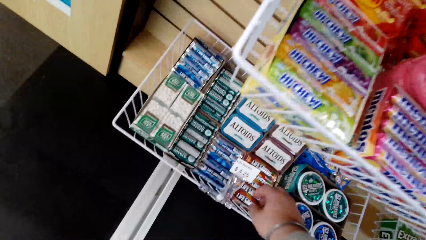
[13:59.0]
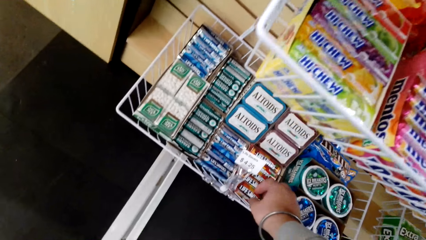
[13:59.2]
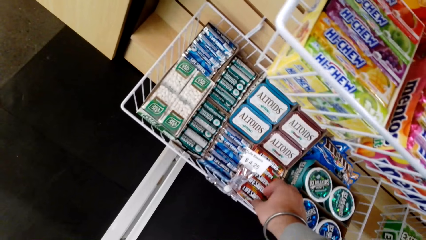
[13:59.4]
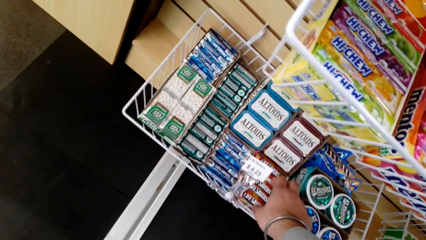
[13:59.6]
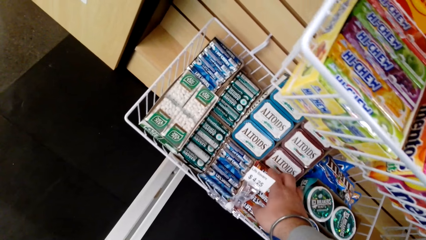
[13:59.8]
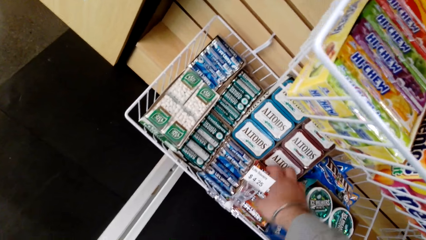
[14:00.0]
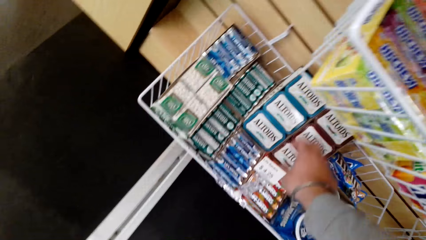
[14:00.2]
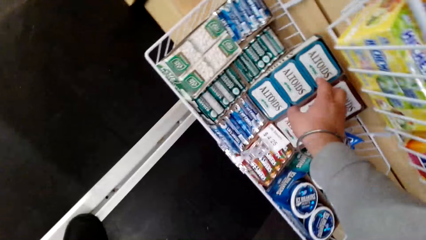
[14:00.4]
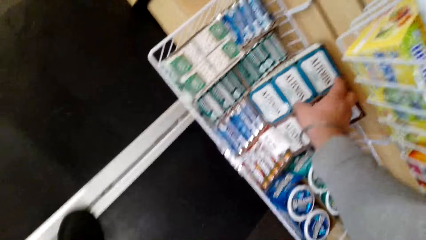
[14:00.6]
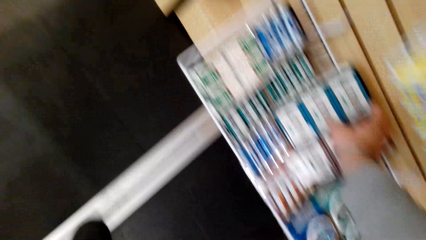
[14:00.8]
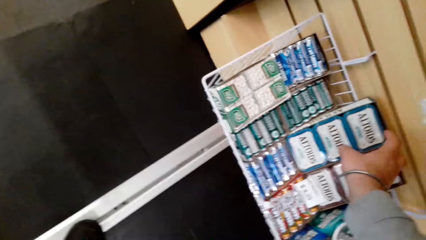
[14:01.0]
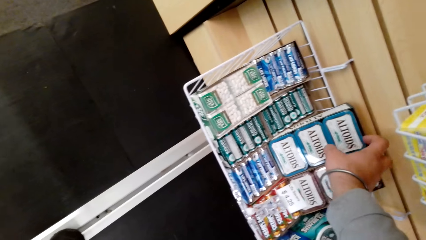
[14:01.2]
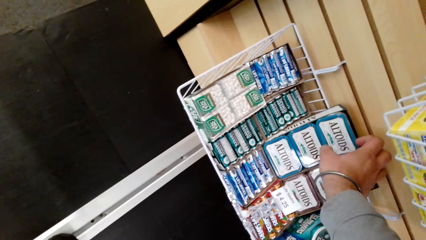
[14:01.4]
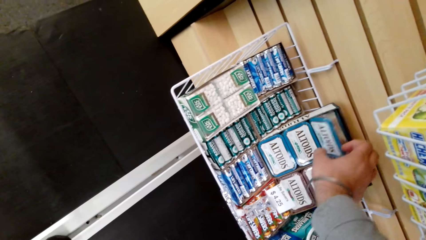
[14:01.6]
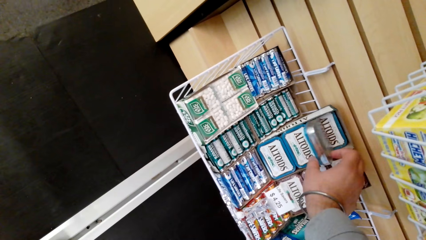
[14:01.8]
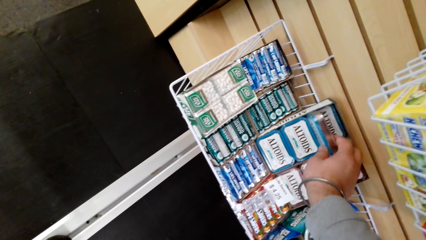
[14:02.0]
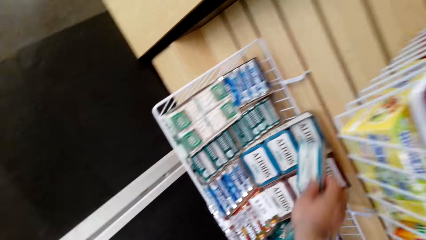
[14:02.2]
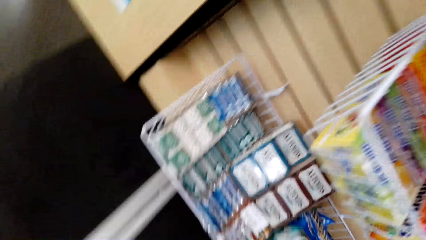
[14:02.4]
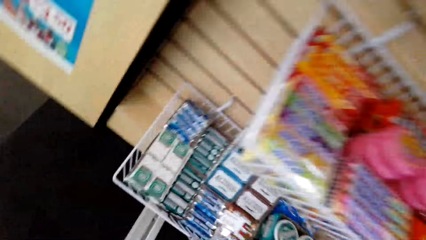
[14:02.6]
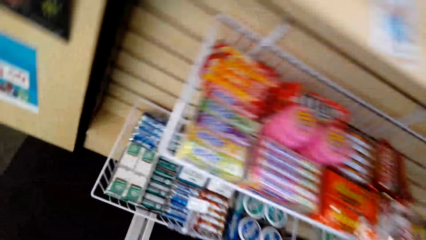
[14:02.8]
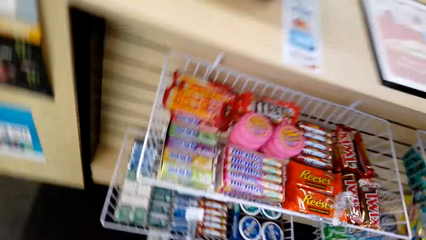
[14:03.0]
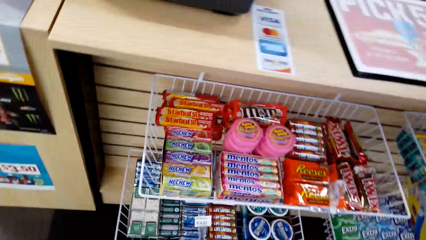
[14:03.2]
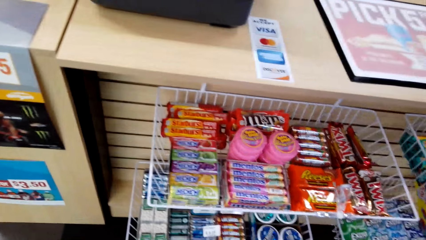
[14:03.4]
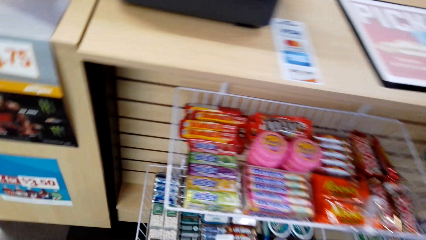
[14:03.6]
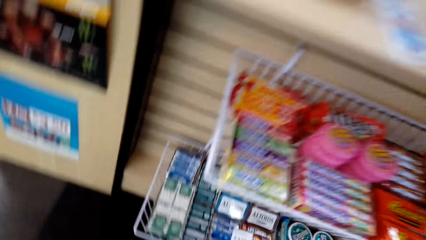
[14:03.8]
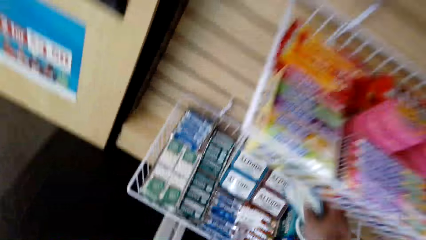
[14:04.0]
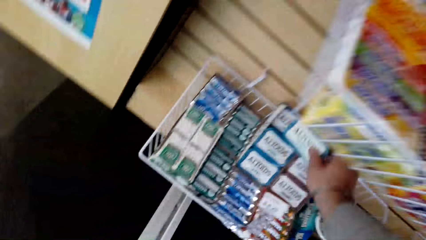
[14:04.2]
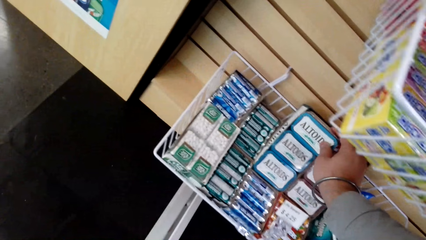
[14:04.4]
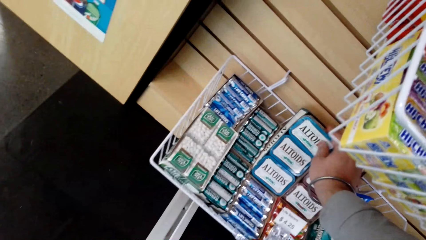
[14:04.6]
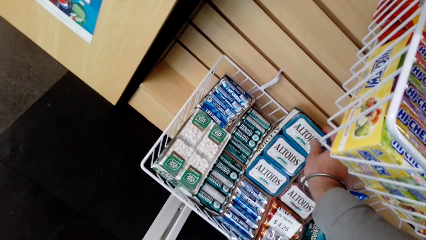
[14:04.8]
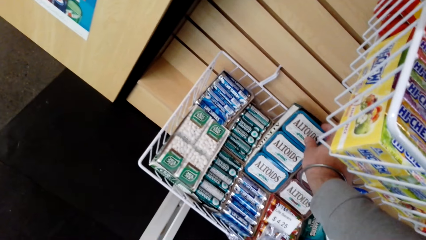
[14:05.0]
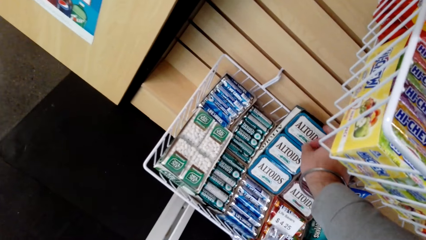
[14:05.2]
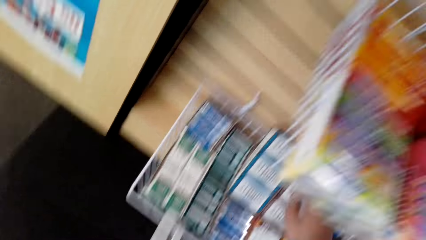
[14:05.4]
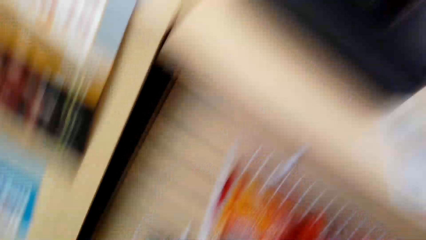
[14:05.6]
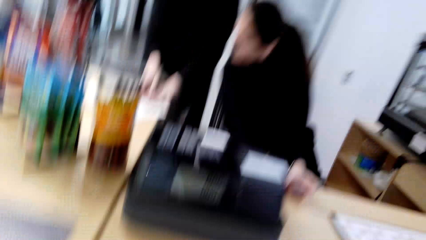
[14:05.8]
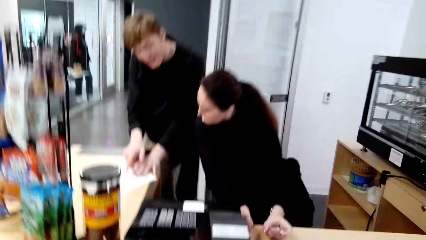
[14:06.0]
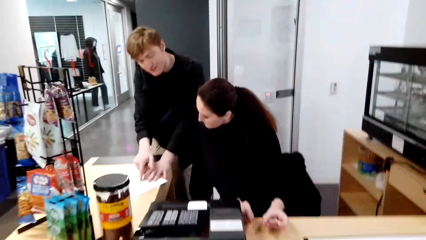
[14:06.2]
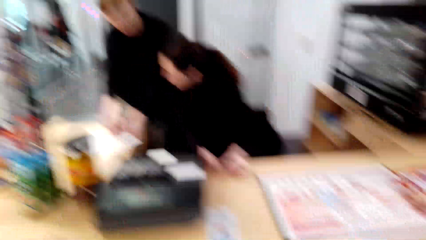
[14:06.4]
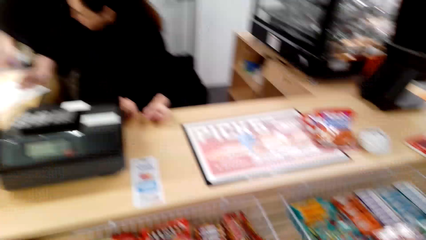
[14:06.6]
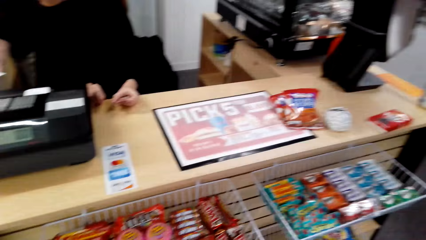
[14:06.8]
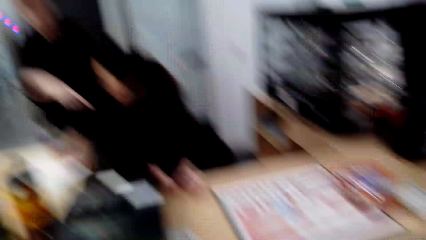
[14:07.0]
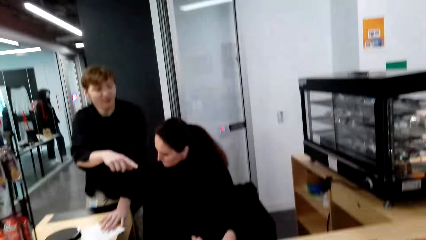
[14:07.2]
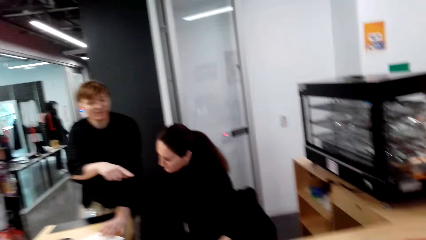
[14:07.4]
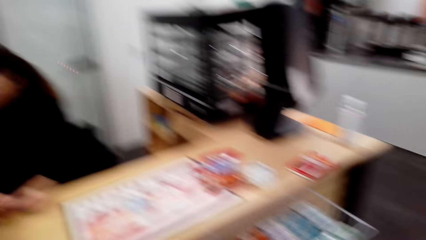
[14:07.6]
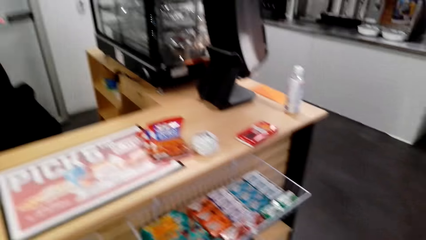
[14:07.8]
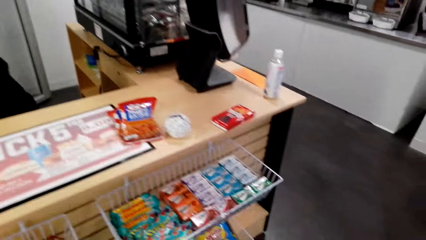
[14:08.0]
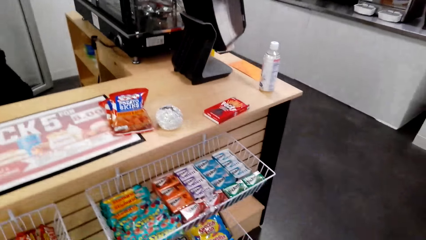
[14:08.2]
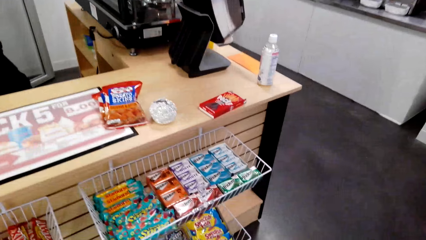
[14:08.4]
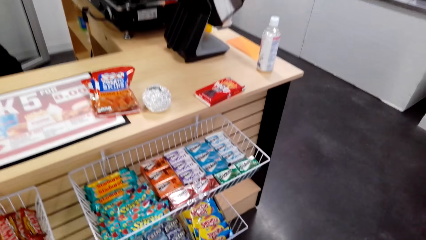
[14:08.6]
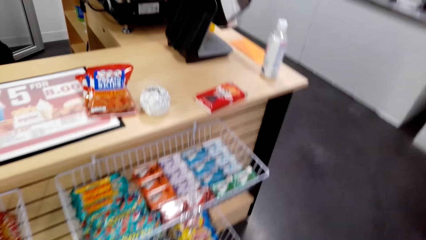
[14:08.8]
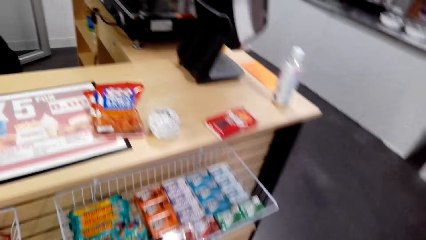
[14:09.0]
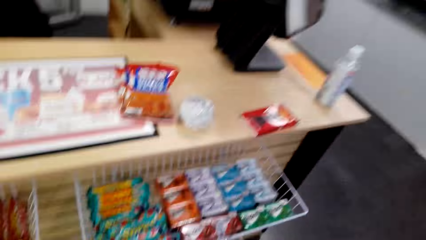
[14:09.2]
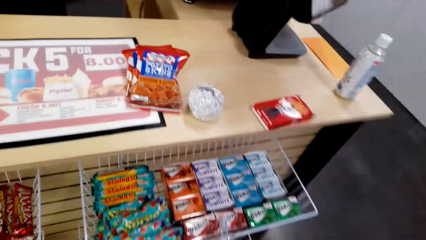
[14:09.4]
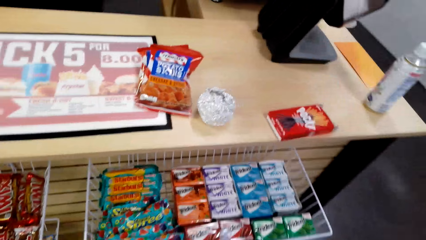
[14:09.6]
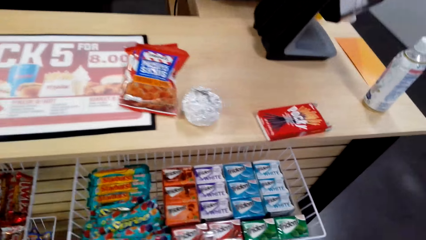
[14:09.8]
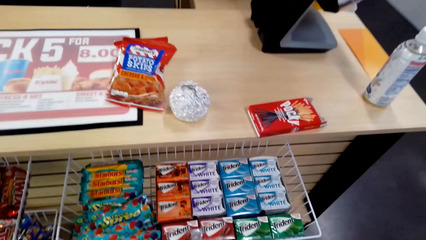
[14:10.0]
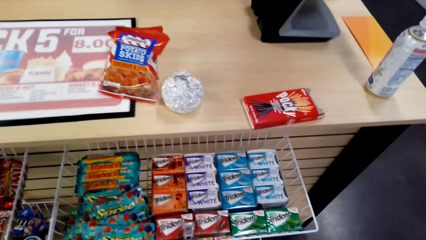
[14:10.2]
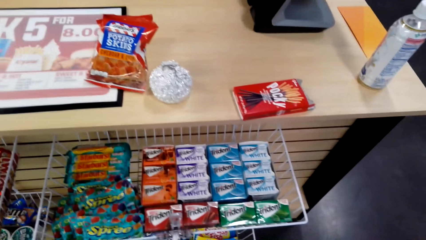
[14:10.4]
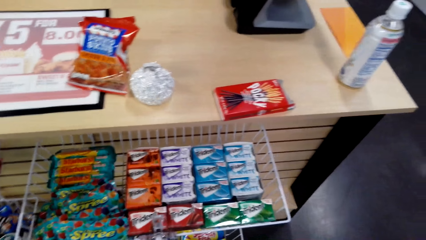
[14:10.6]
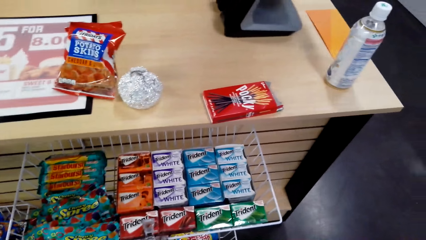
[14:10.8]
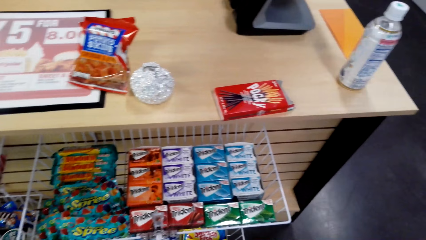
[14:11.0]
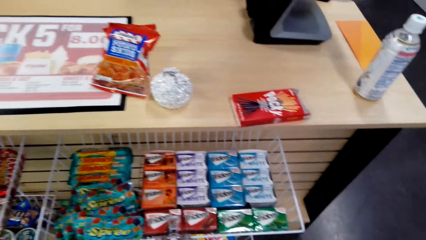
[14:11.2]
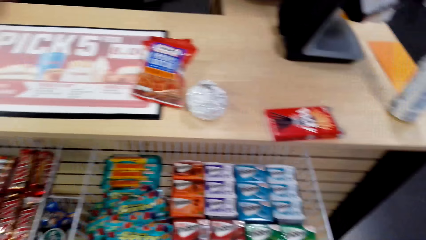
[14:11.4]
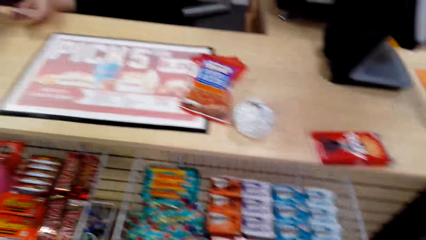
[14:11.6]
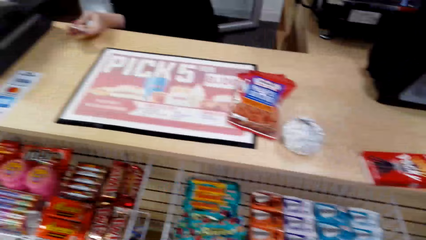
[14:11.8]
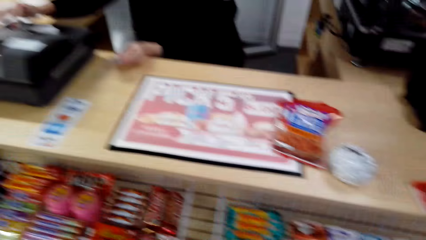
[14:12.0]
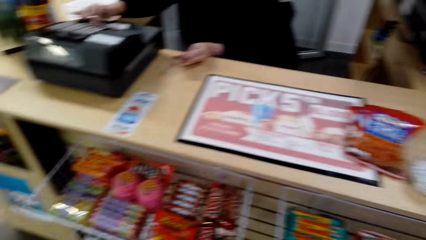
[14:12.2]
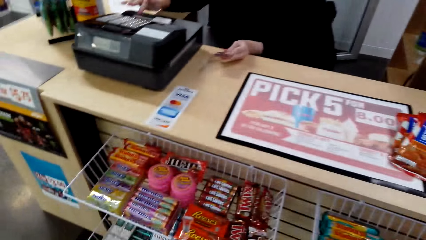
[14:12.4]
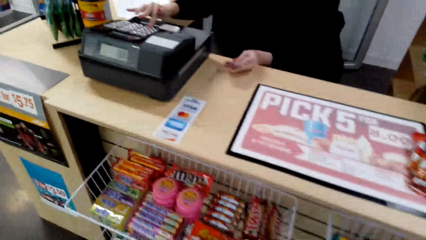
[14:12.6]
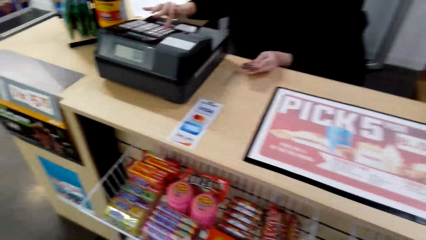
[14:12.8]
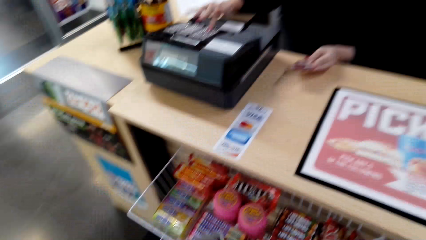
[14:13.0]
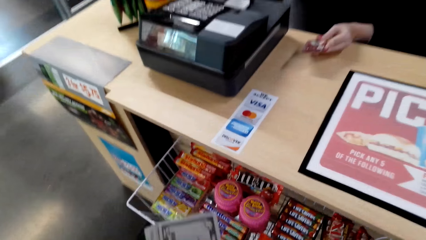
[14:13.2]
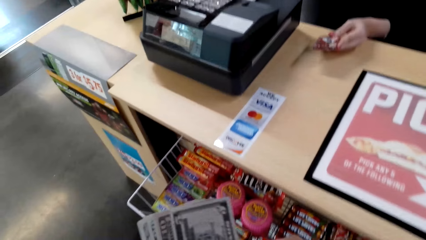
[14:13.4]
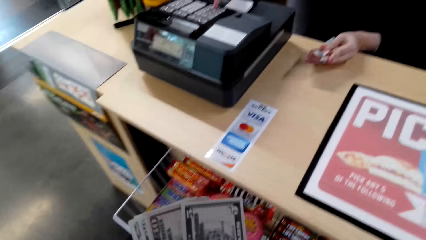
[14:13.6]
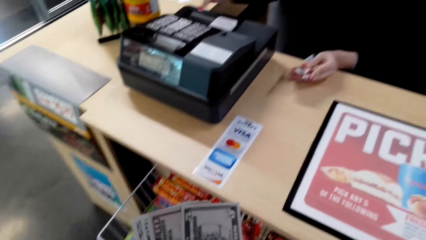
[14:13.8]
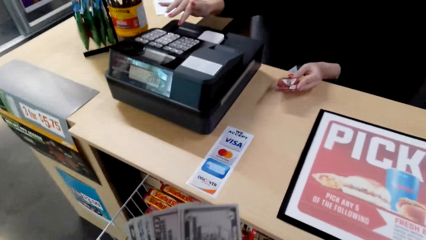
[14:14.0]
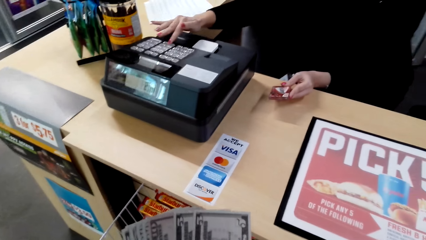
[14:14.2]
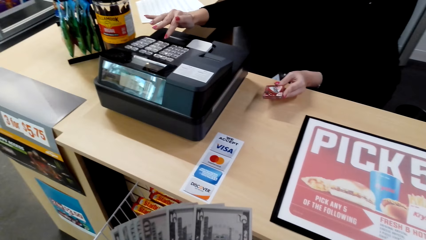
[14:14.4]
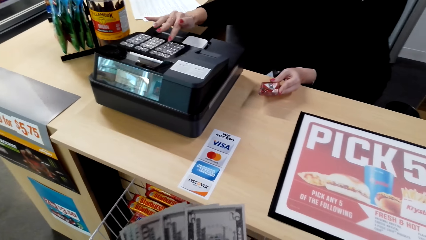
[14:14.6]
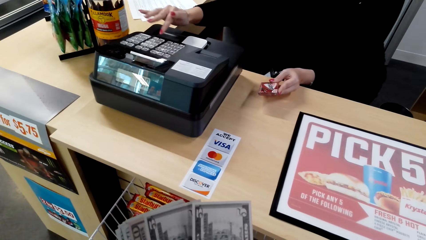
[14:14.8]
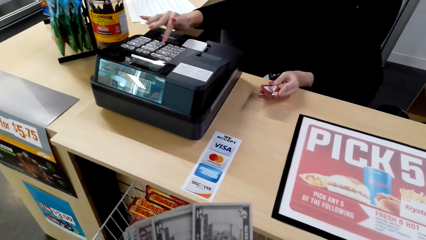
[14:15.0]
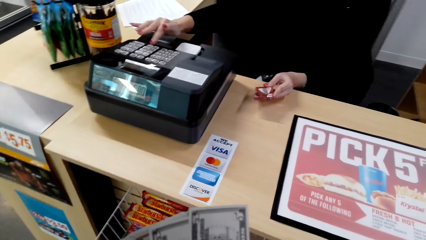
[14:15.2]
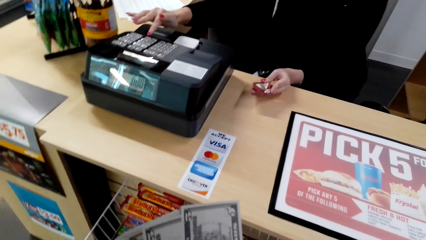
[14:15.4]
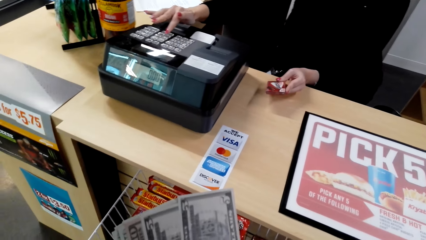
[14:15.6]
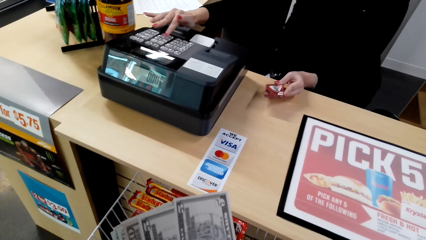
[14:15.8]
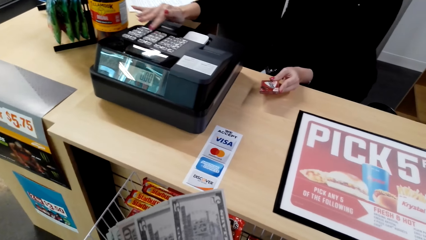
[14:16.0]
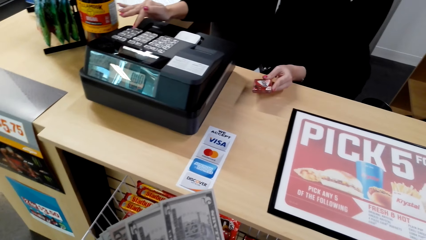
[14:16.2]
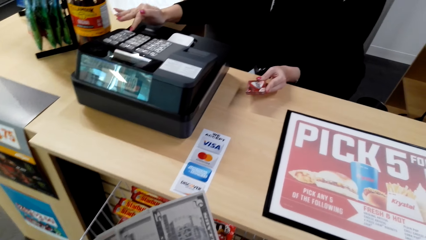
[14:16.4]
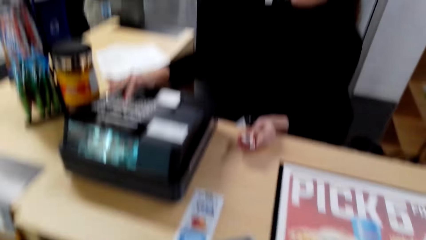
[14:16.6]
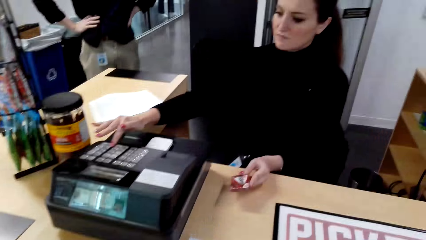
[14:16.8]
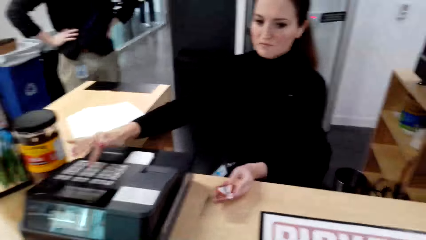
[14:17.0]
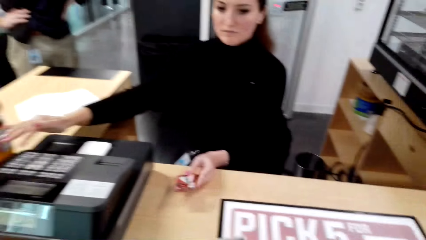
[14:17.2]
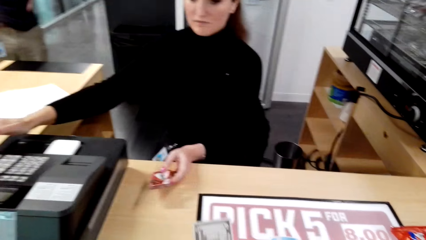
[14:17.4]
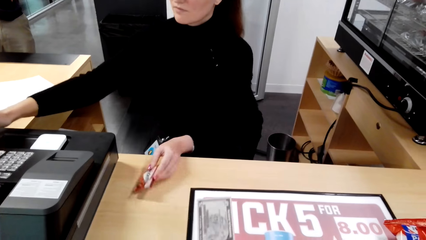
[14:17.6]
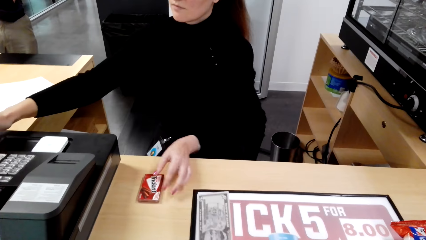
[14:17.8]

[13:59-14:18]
The camera wearer picks the Oreo on the shelf. They return the Oreo on the shelf. They converse with a woman. The woman prints the price. The woman presses the cash register.
